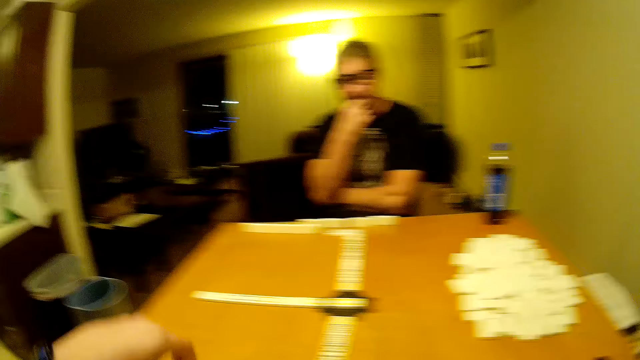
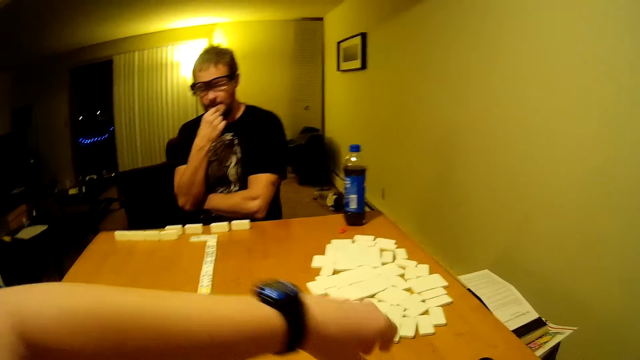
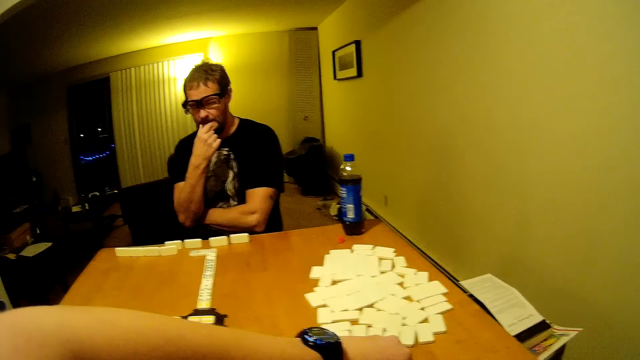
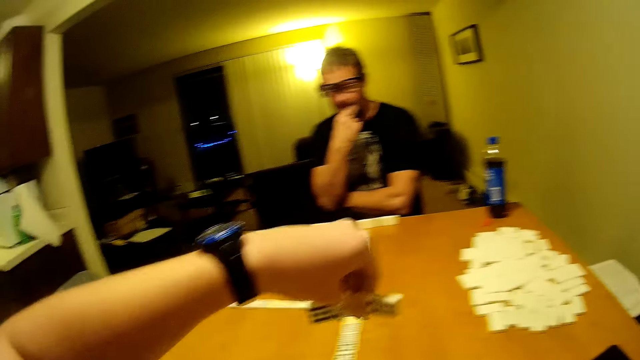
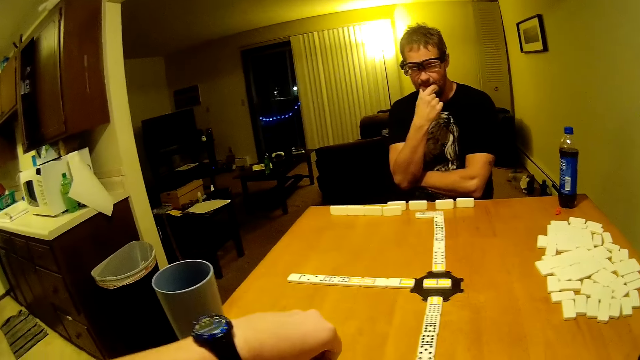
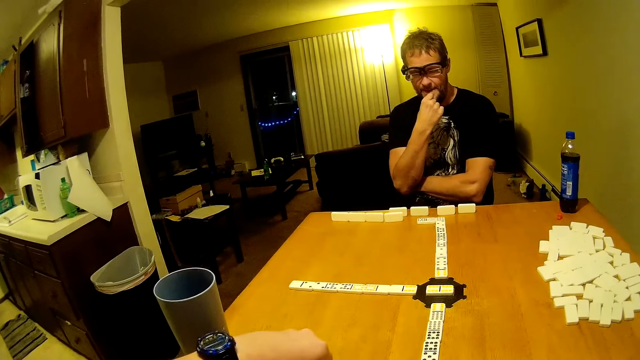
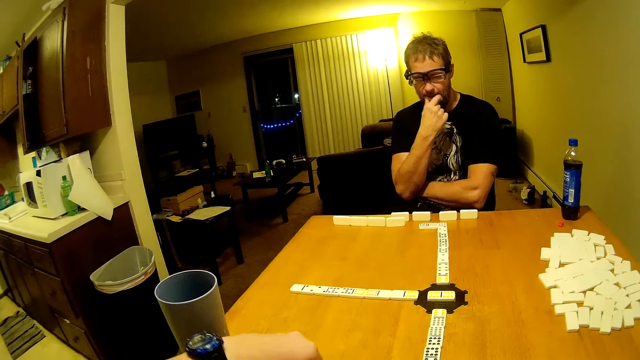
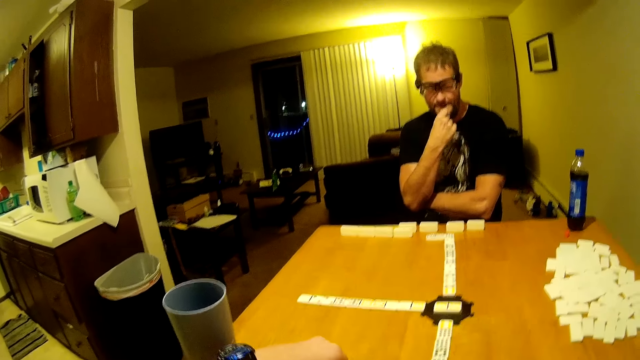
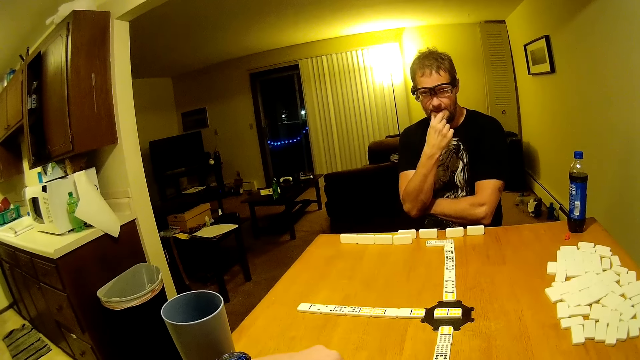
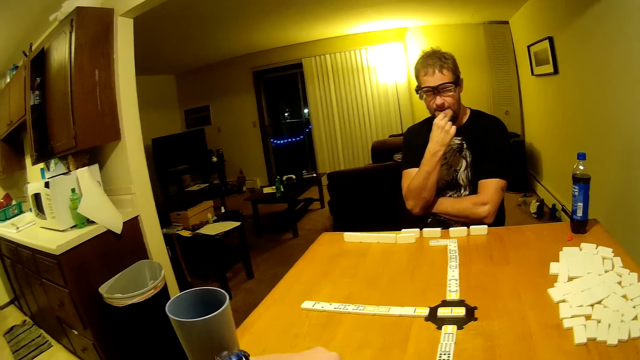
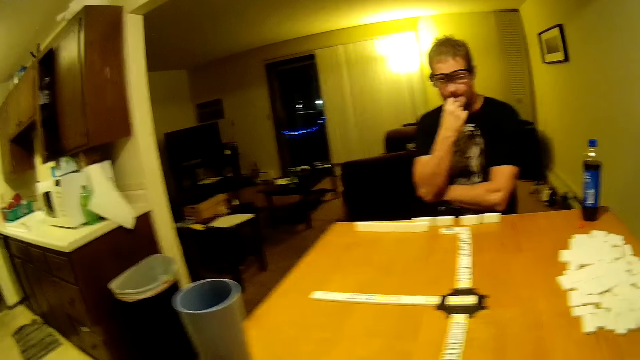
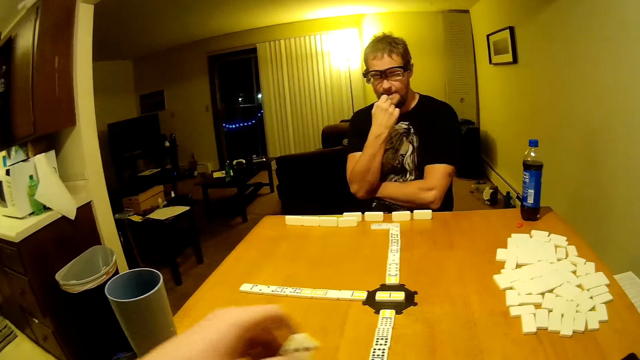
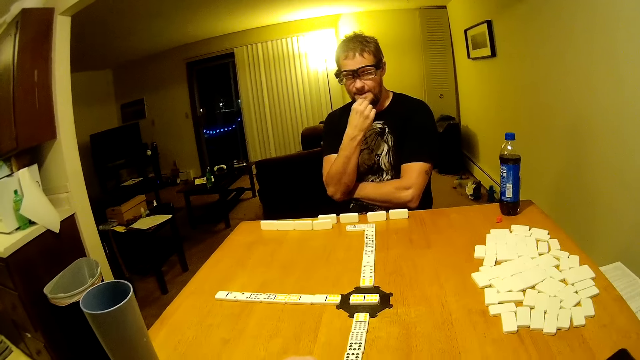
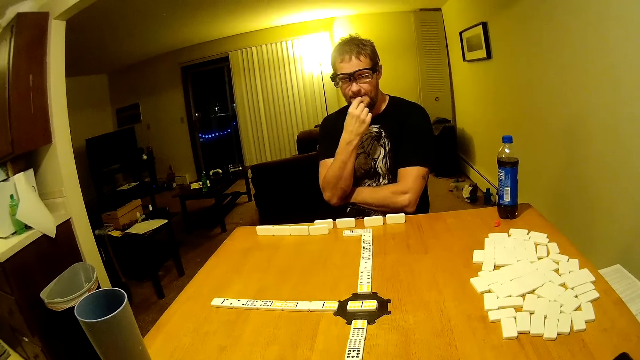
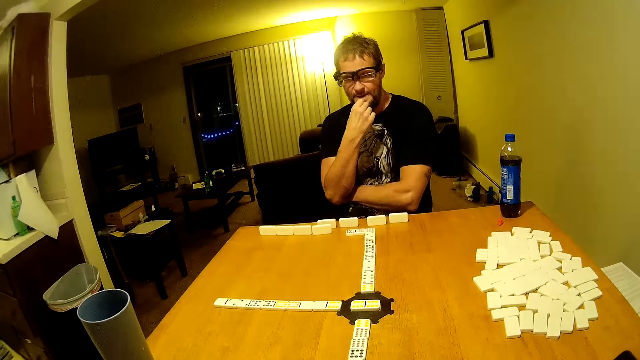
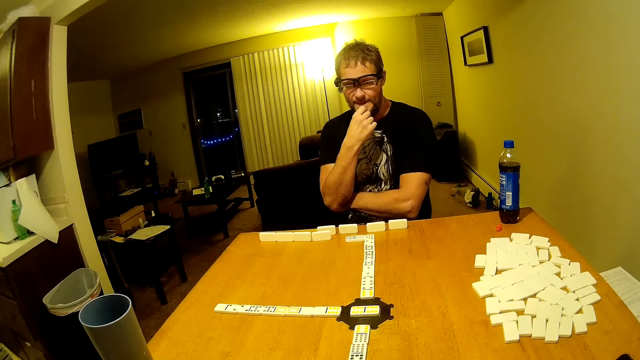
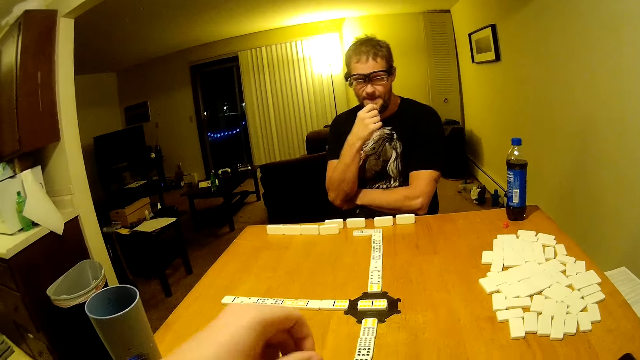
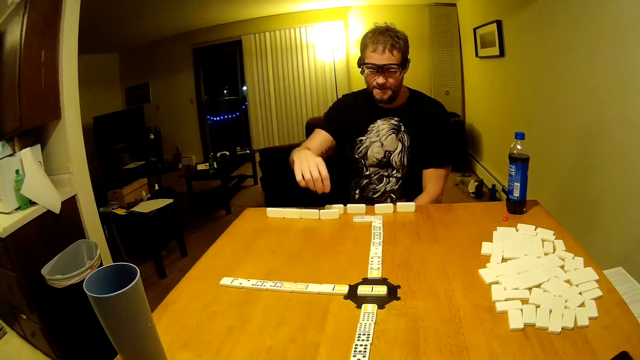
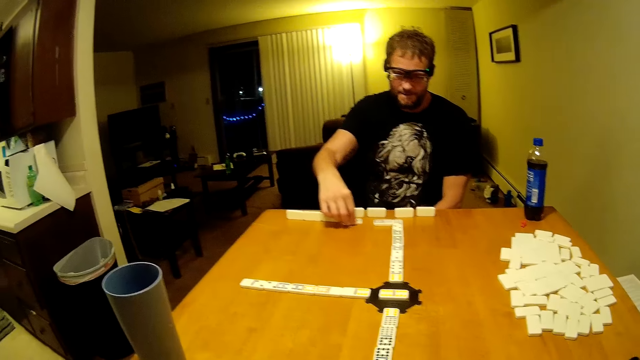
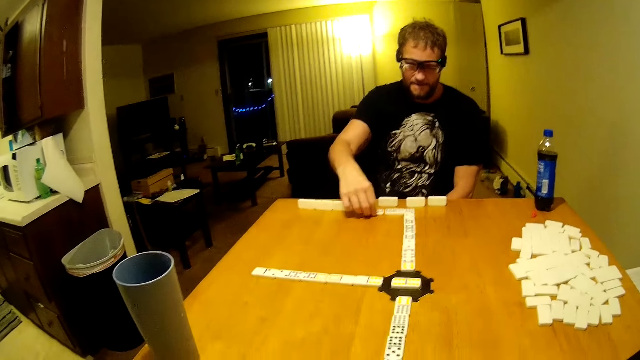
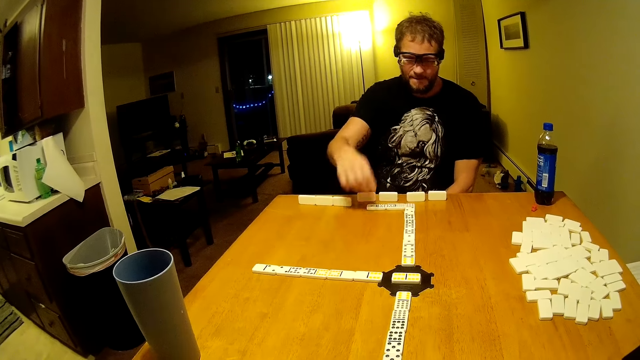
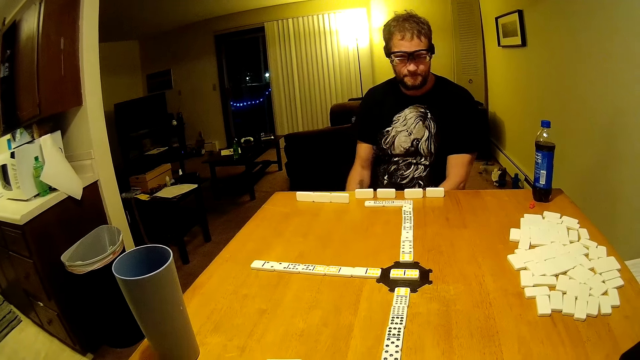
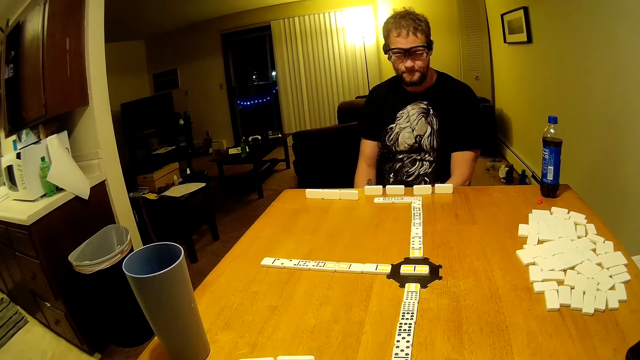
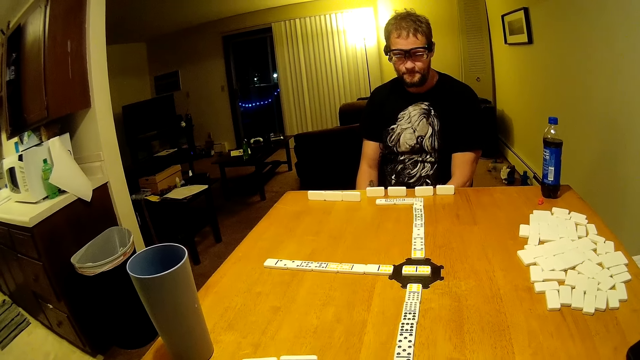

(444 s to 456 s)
The camera wearer picks up domino pieces. They put the domino pieces on the table. They hold a domino piece. They move dominoes on the table. A man drags a domino piece, arranges dominoes on the table and places the domino piece on the table.

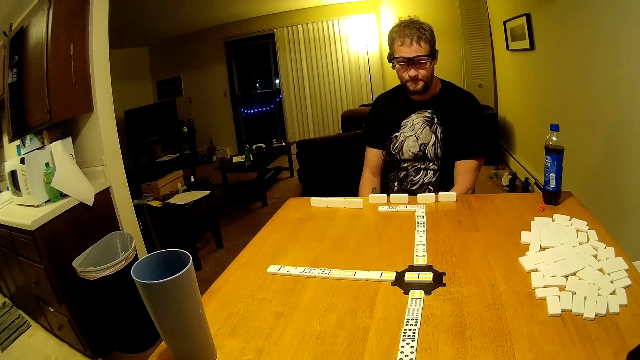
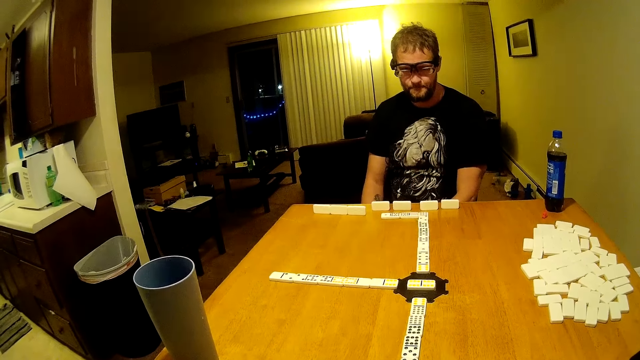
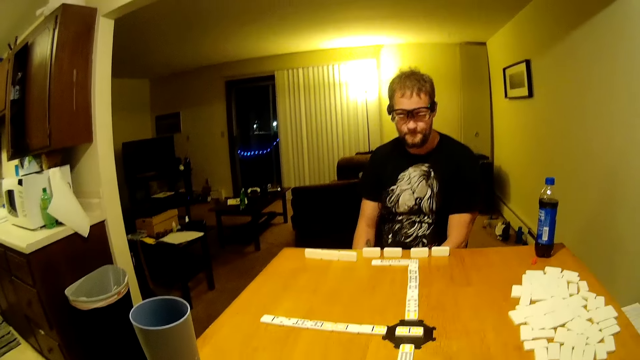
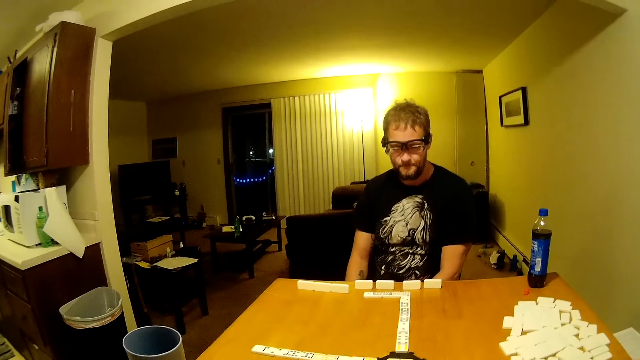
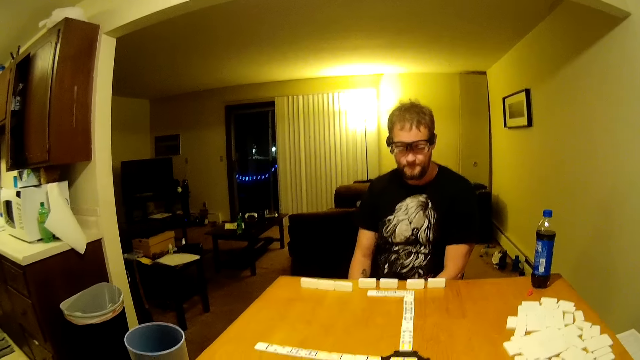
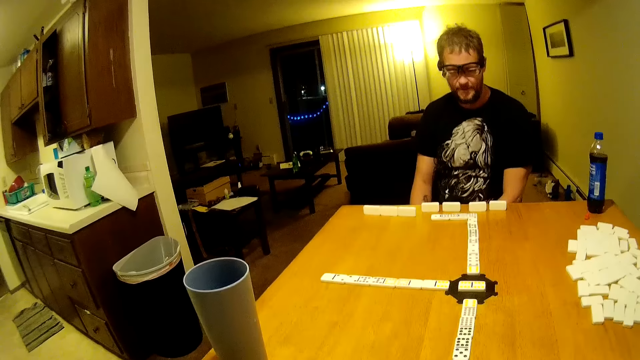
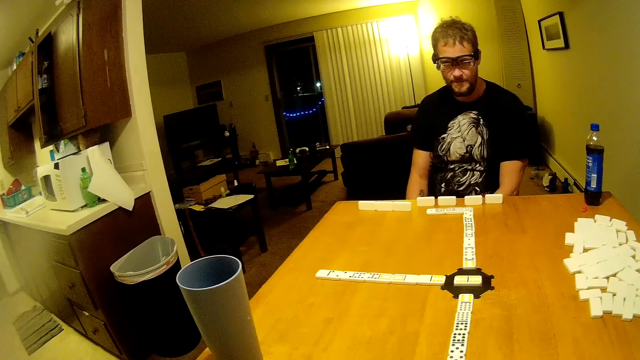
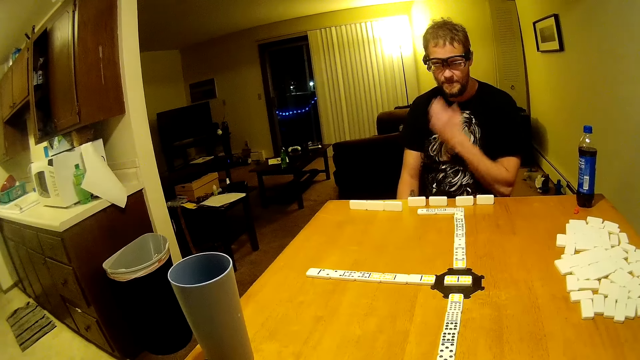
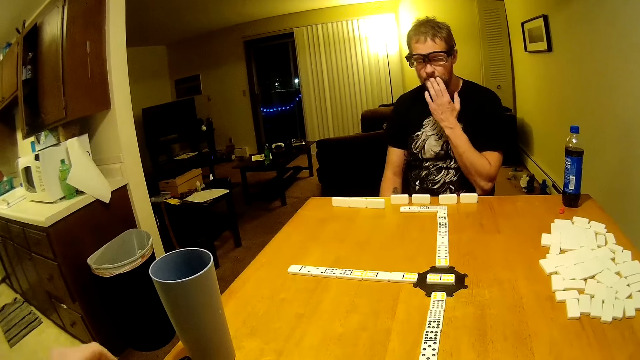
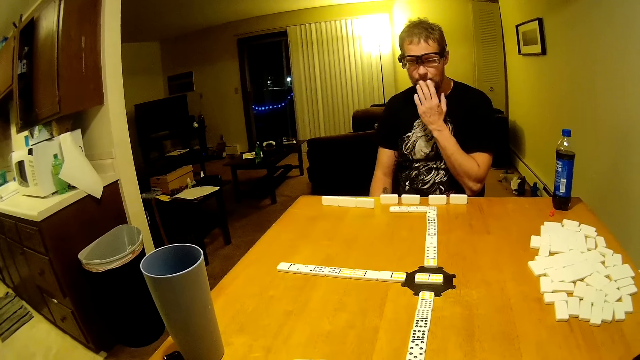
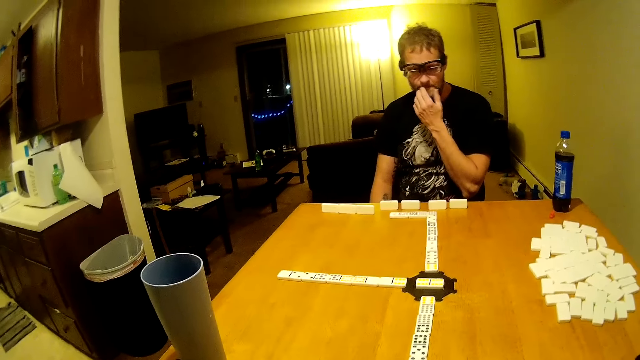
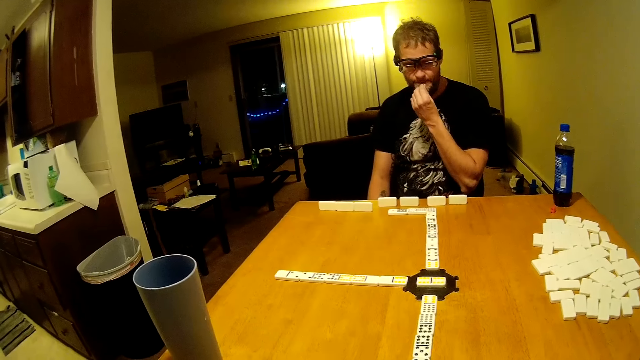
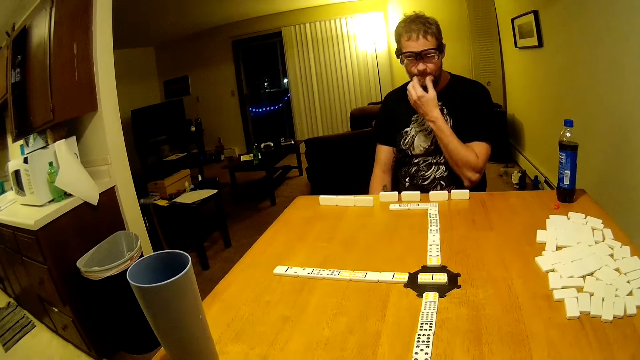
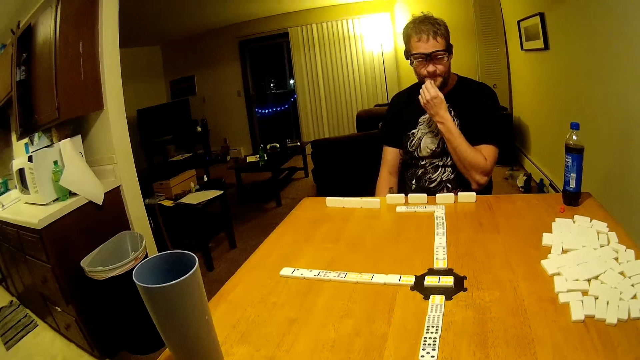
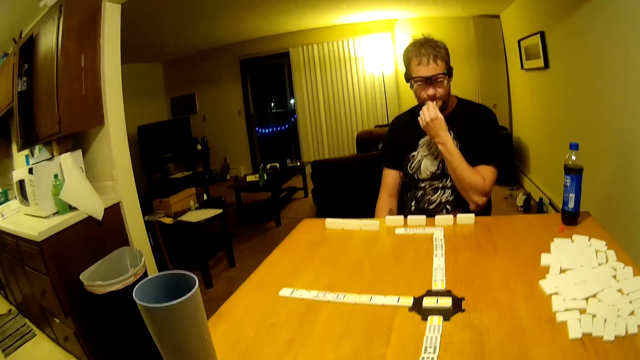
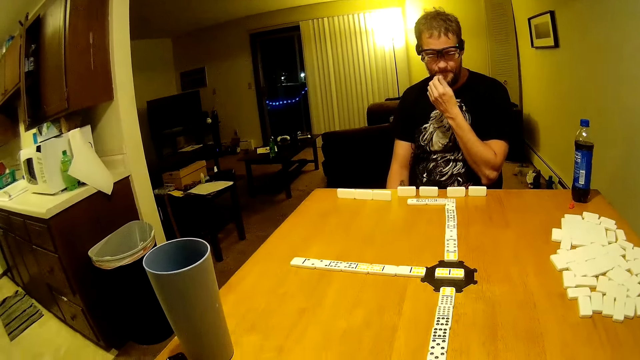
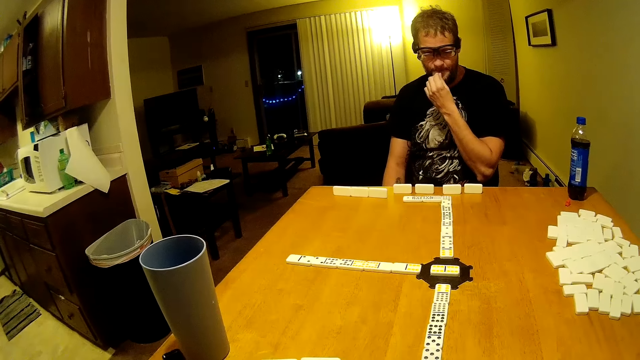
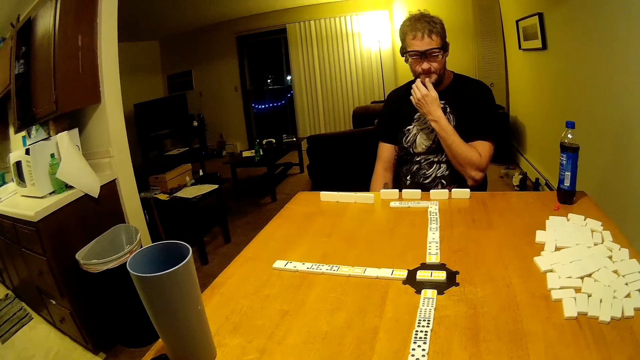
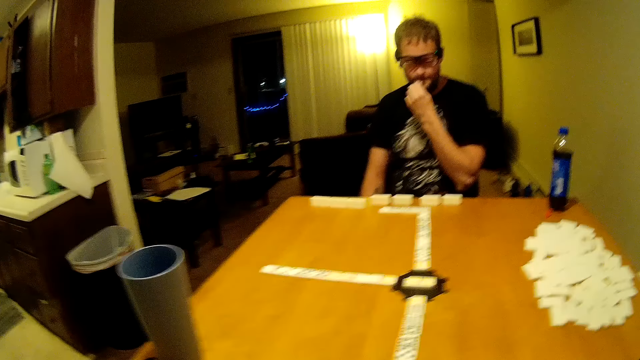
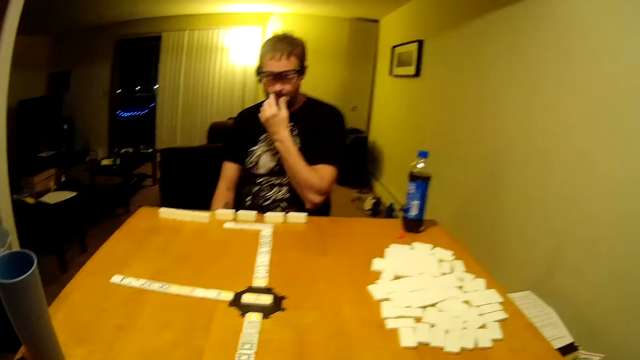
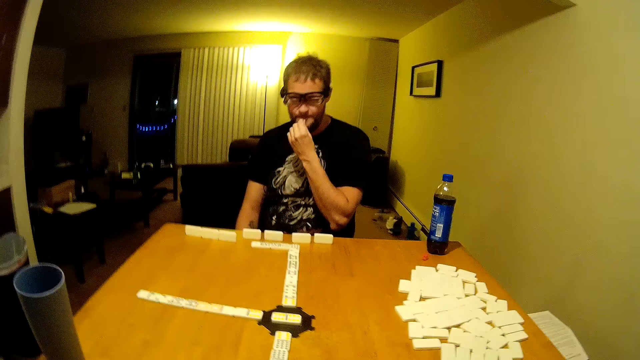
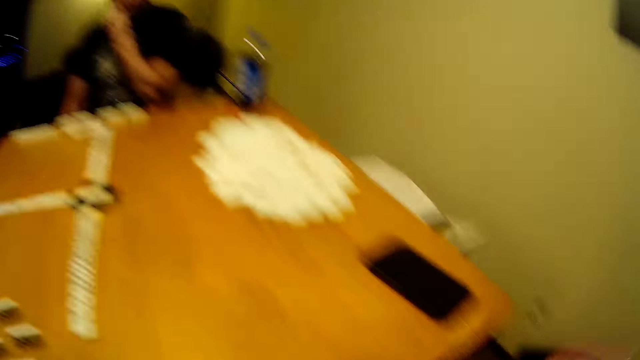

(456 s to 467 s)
The camera wearer looks around. A man touches his face. The man wipes his lips. The man touches his beard. The camera wearer moves a hand and picks up dominoes.
